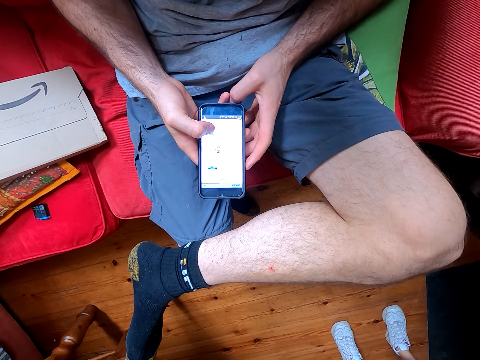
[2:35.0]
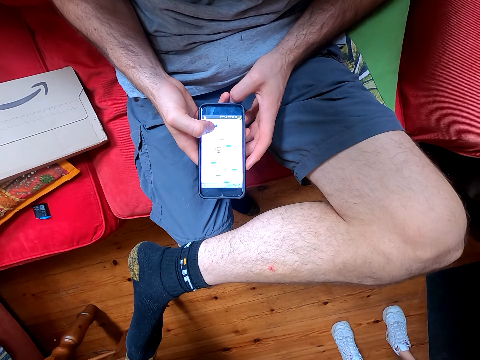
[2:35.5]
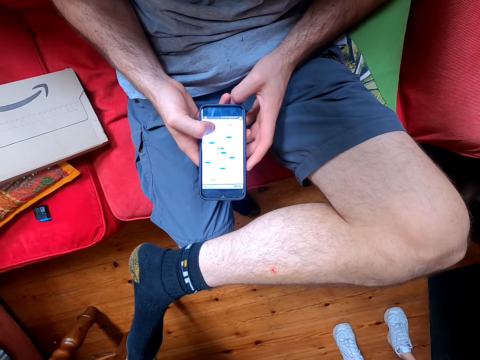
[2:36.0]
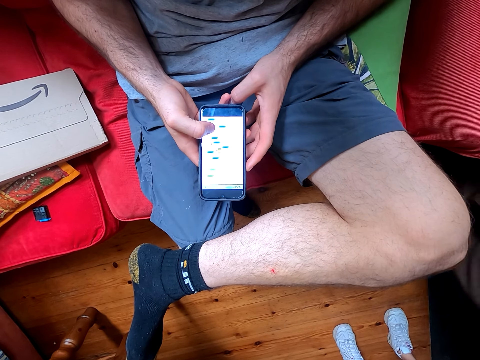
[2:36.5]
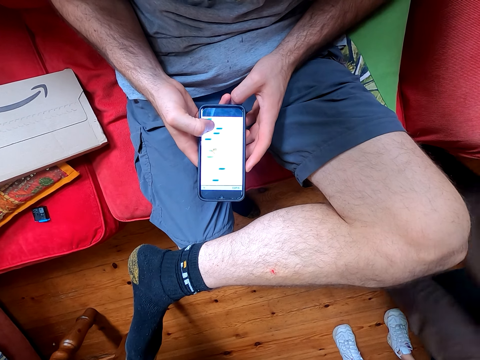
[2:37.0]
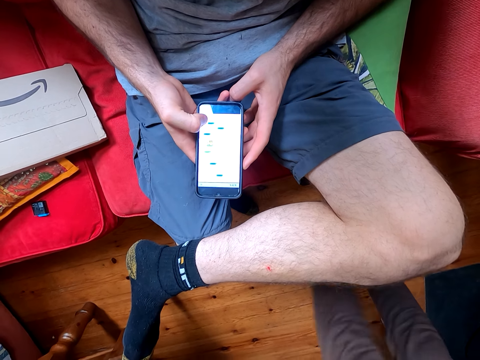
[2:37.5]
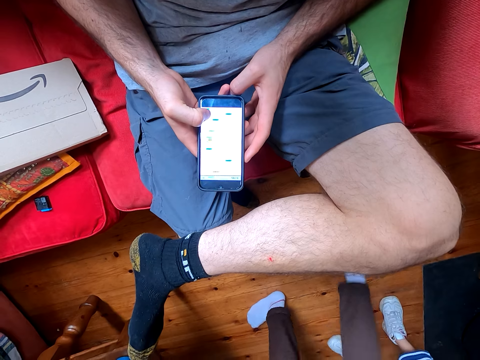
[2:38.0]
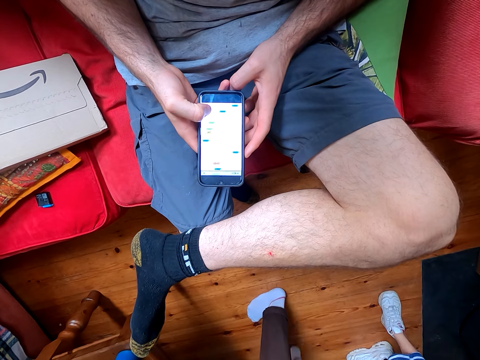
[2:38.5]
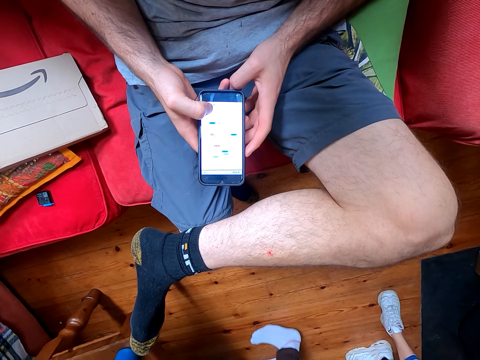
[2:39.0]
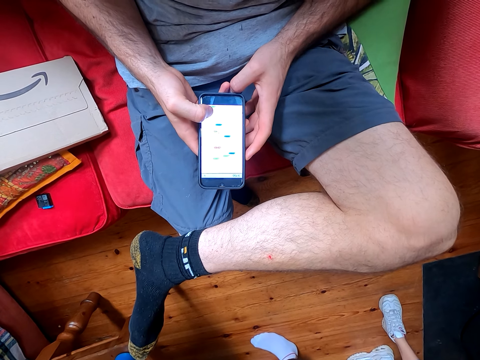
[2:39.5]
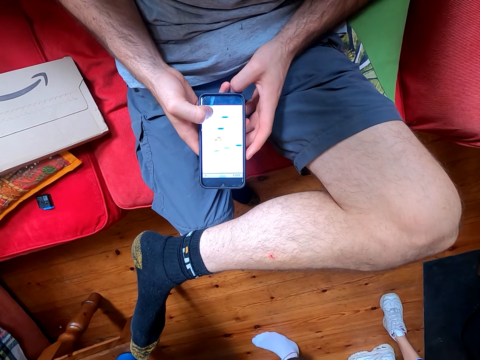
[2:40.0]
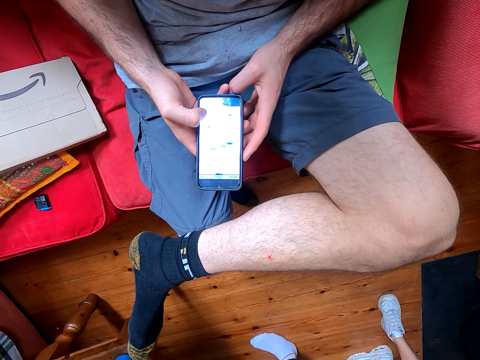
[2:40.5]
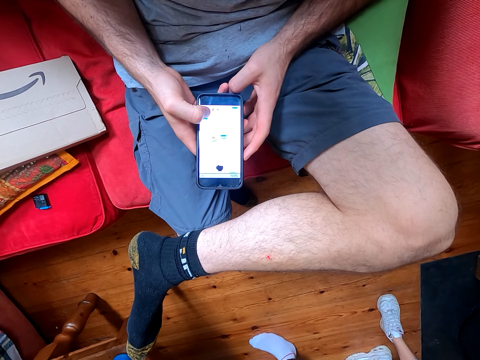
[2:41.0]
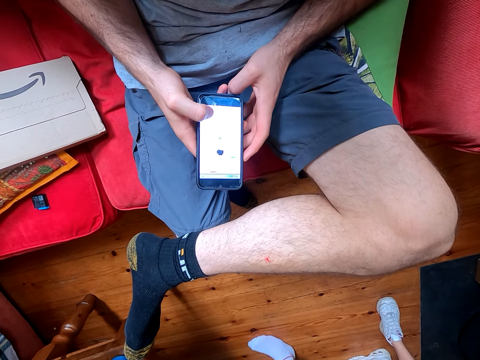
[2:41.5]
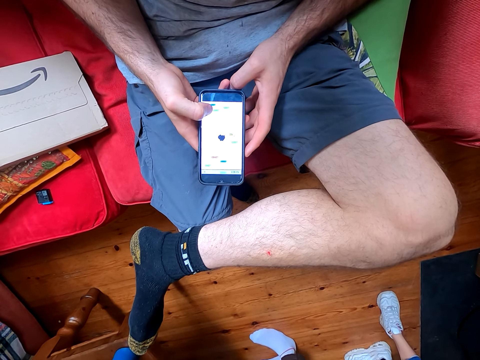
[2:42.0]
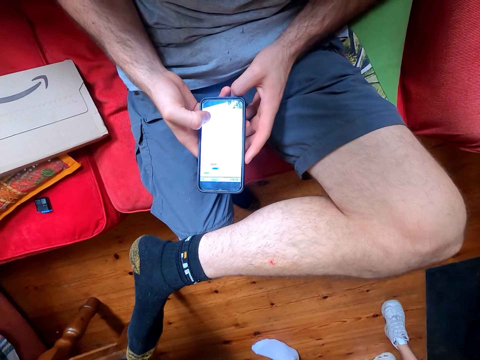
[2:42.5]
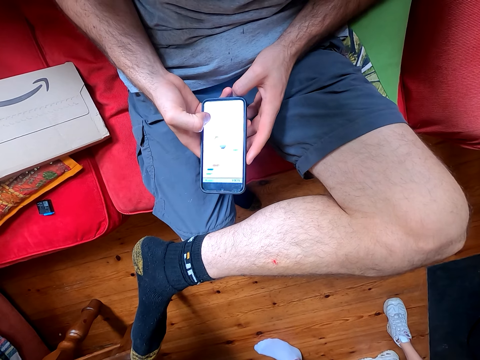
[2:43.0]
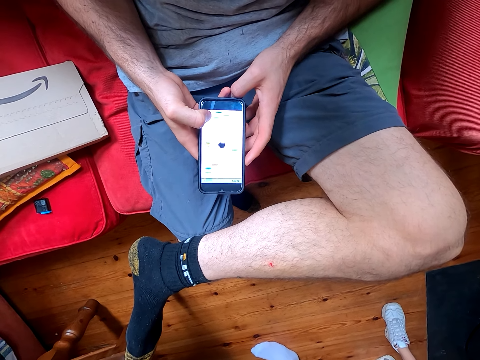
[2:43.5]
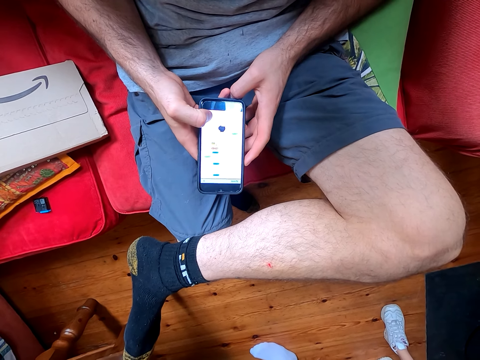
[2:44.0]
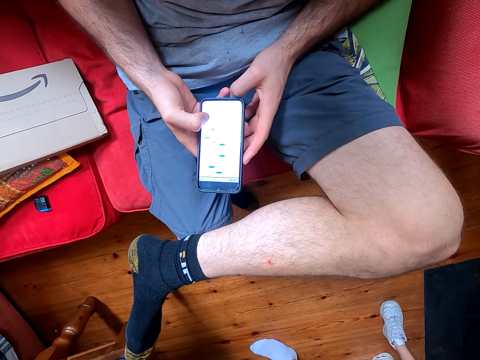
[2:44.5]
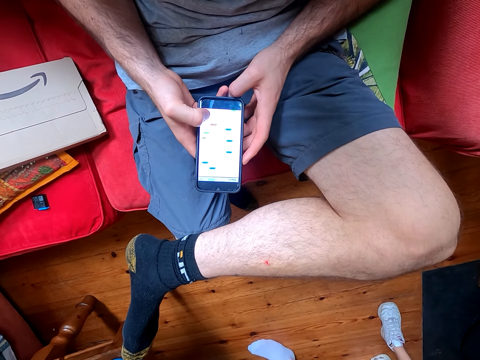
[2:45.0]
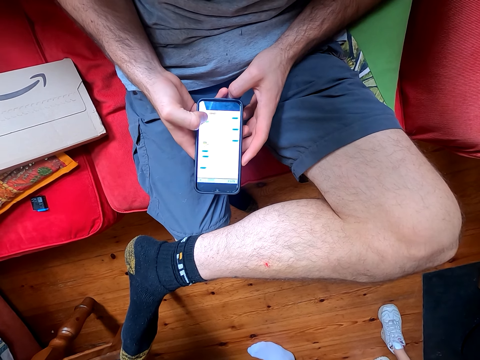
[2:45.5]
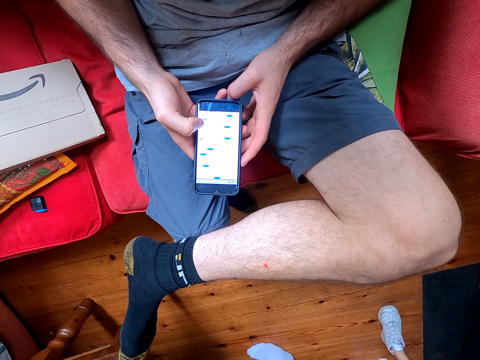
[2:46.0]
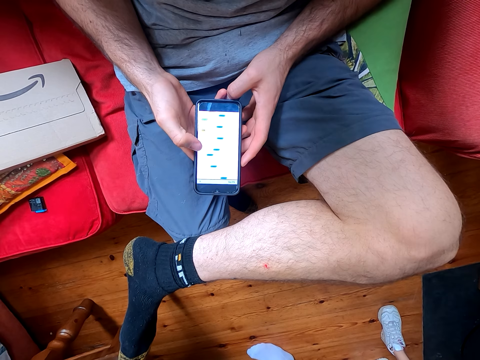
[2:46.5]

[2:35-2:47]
The camera wearer plays the game on his phone. They converse with a man. They play the game on his phone.

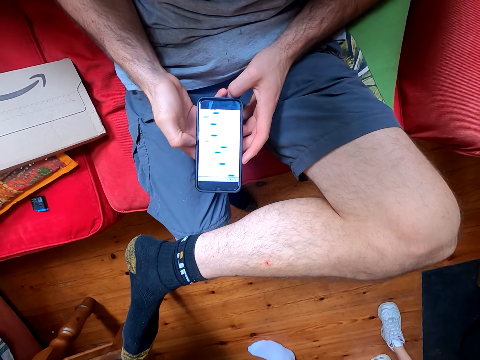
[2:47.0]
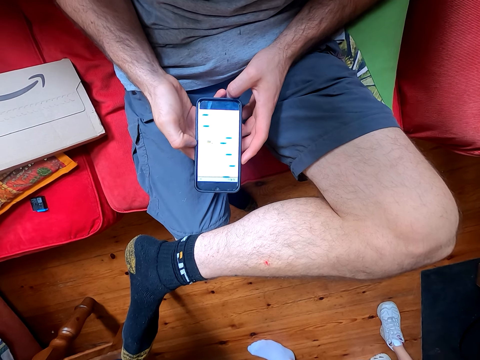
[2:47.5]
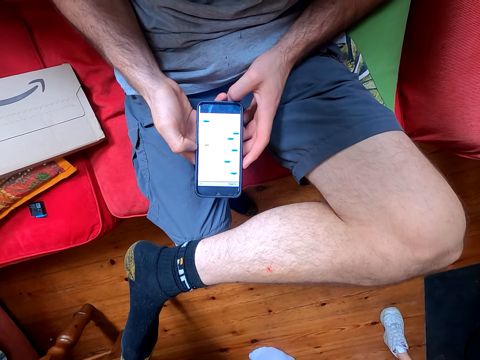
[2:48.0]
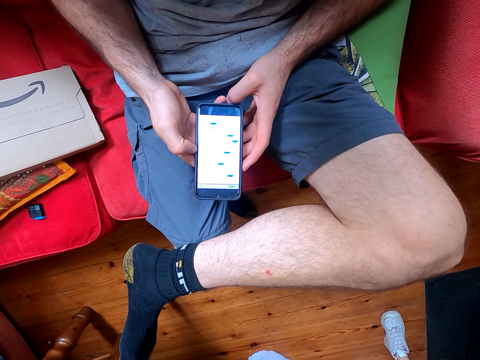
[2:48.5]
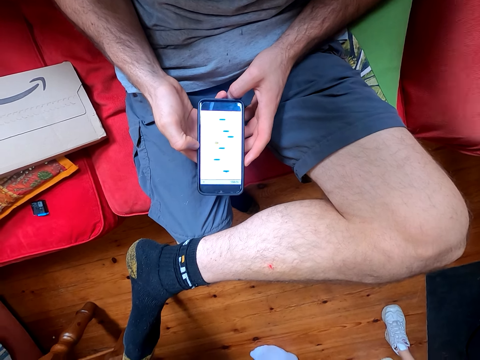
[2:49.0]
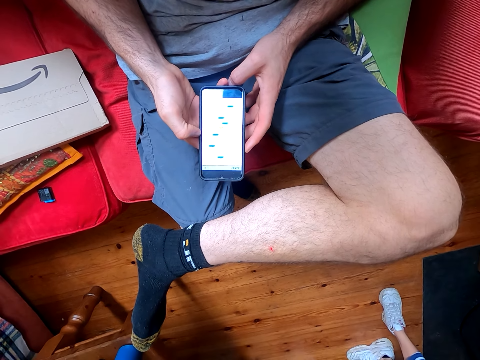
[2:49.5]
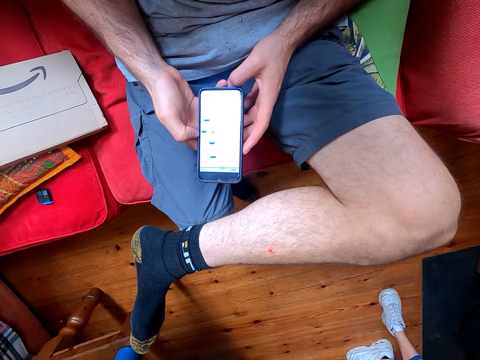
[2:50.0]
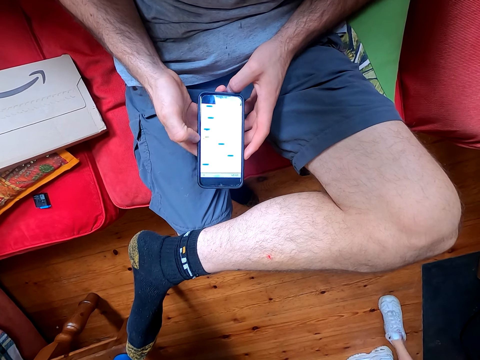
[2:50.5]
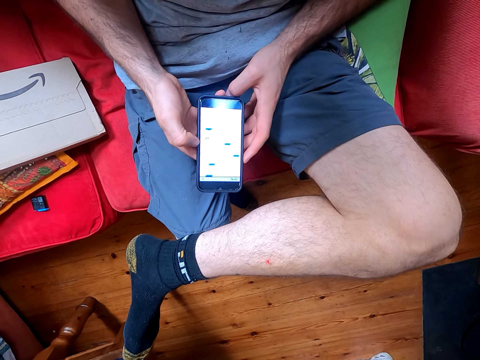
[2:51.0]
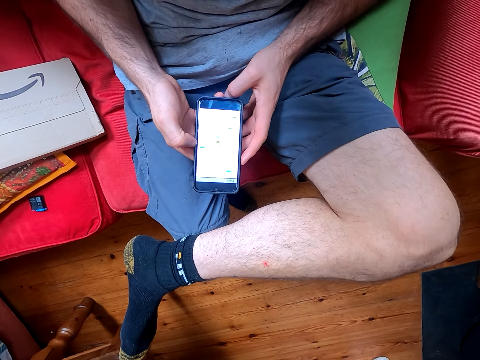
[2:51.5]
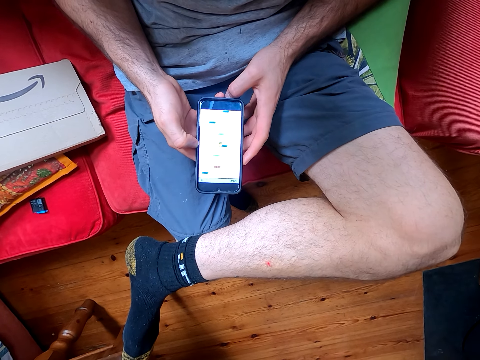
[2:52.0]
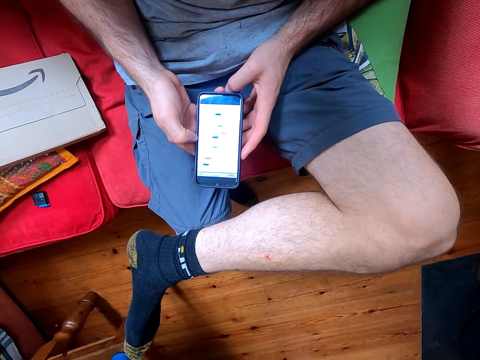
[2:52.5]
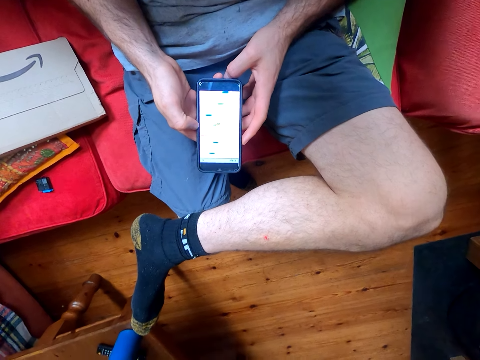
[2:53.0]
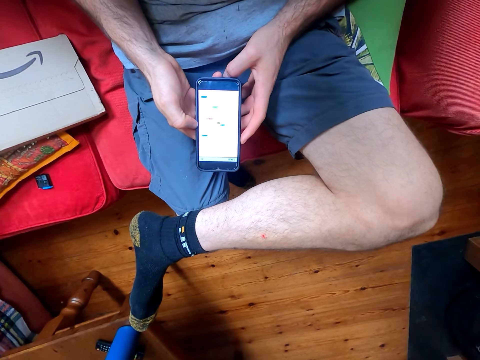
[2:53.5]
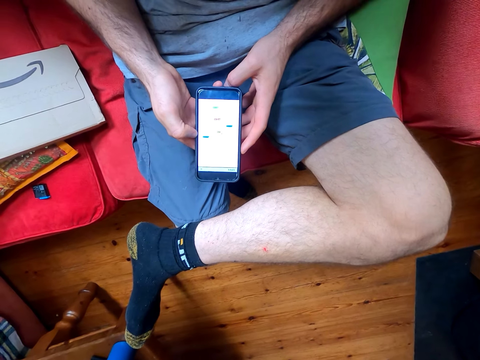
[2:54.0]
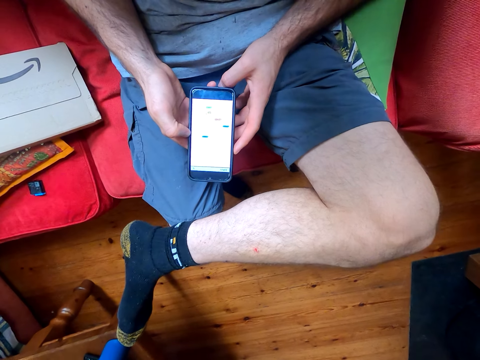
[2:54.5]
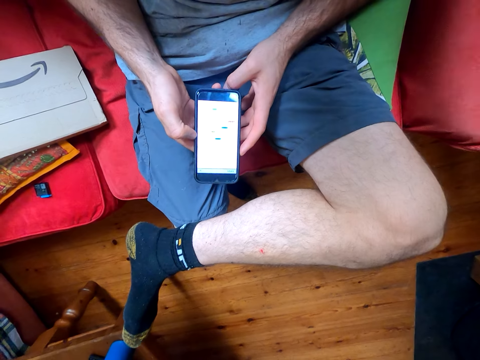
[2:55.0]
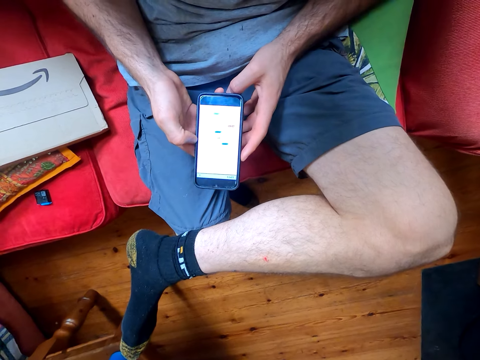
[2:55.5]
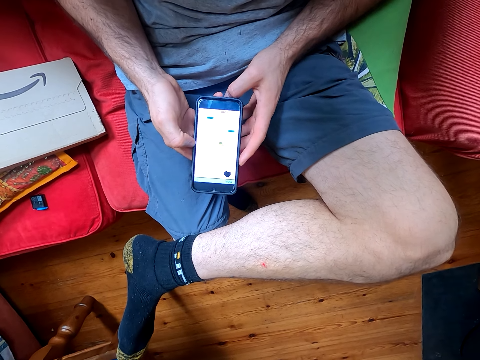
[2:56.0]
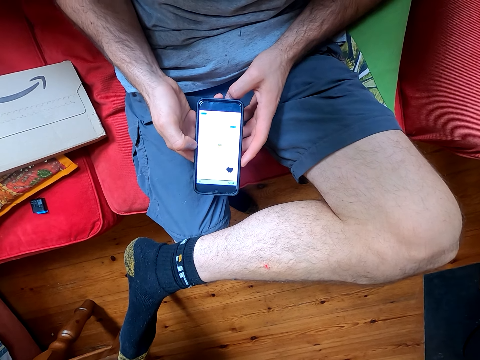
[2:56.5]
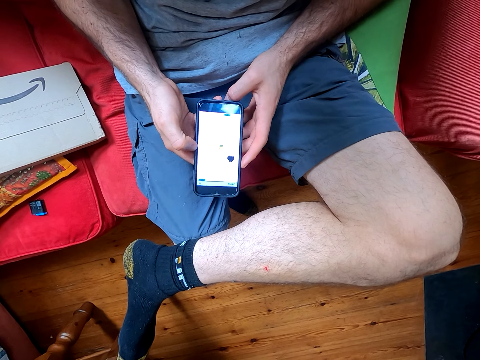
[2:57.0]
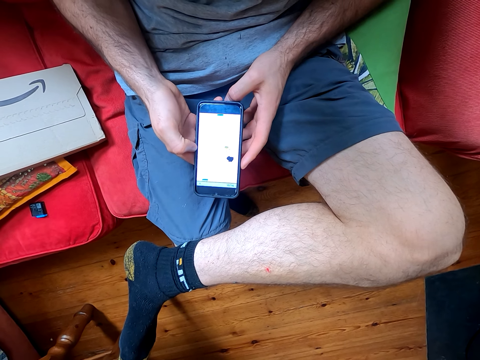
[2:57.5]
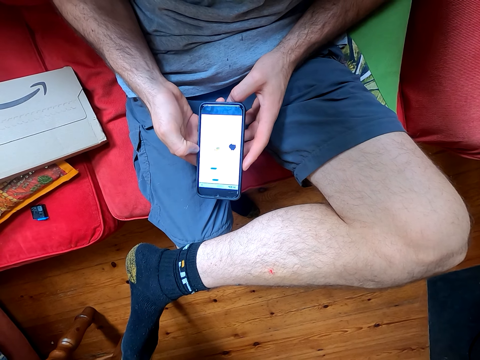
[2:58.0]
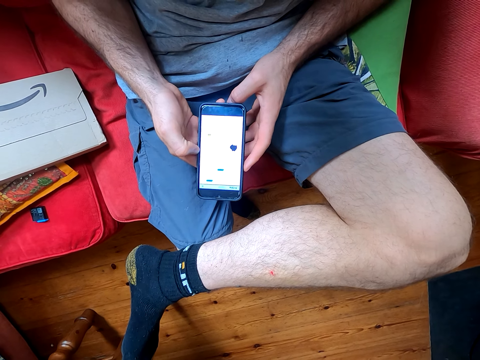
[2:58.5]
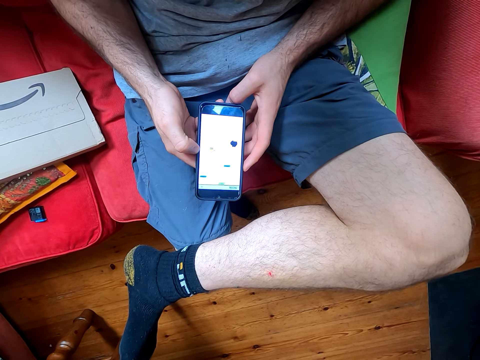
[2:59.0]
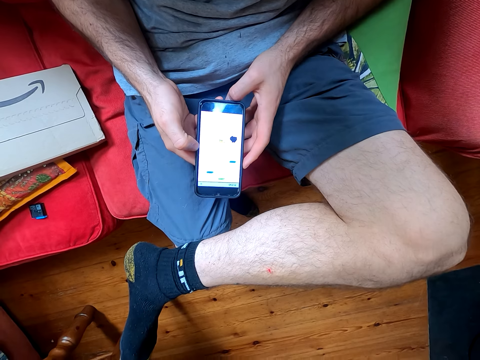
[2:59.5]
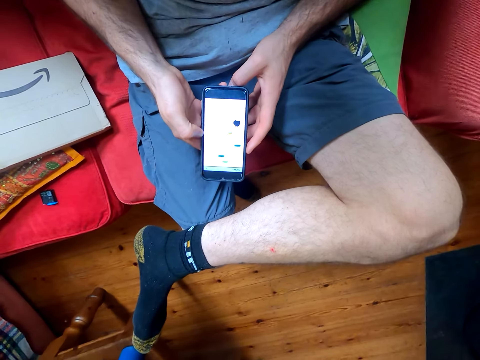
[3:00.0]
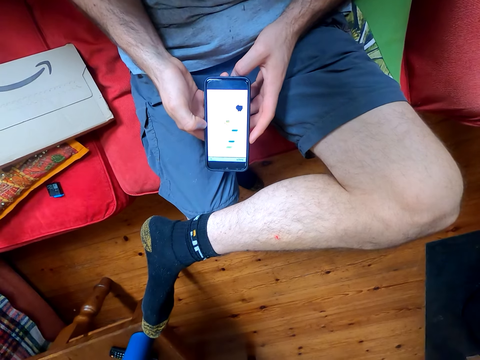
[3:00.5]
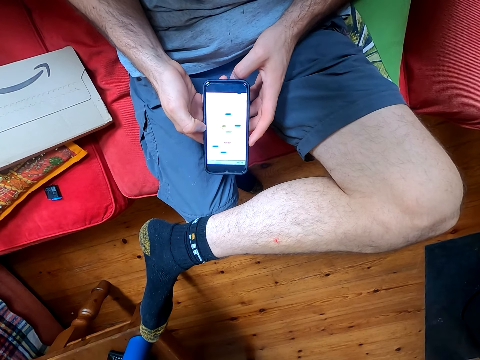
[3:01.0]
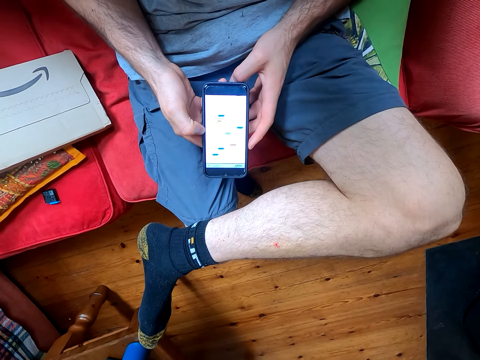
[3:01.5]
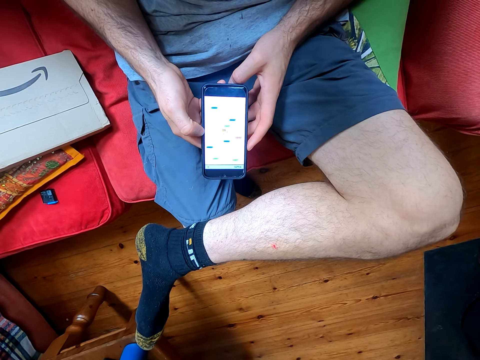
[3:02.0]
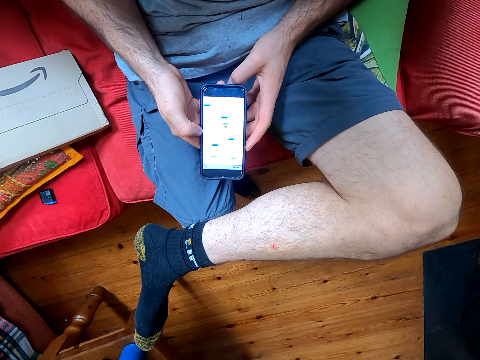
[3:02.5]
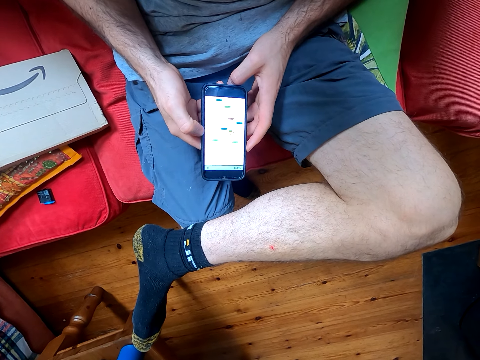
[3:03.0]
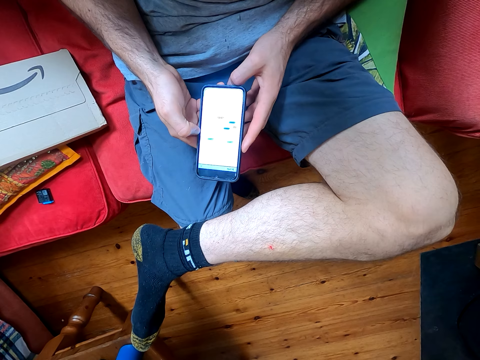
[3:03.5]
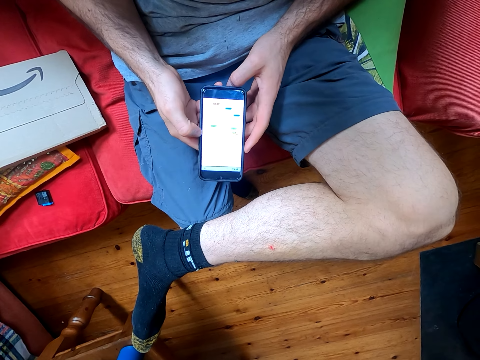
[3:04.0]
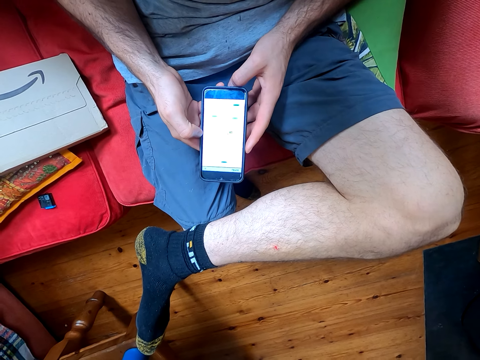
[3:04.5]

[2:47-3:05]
The camera wearer converses with a man. The man converses with the camera wearer. The camera wearer plays the game on his phone. They converse with the man. They play the game on his phone. They converse with the man. They play the game on his phone. The man converses with the camera wearer.
